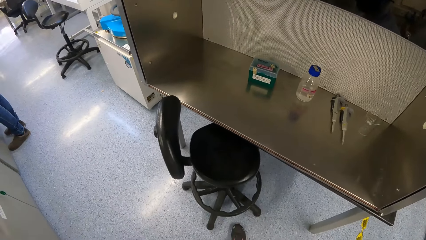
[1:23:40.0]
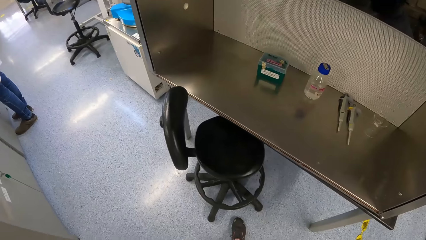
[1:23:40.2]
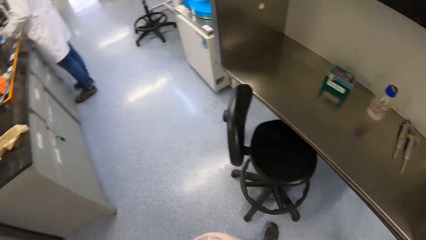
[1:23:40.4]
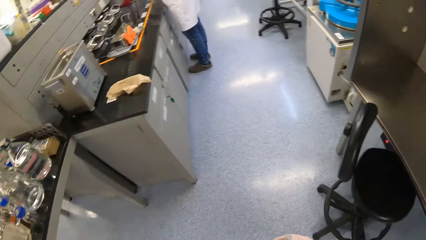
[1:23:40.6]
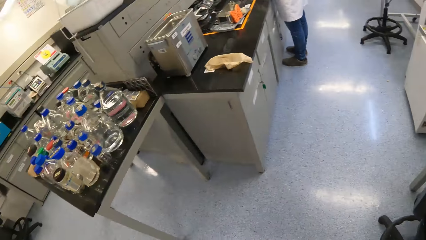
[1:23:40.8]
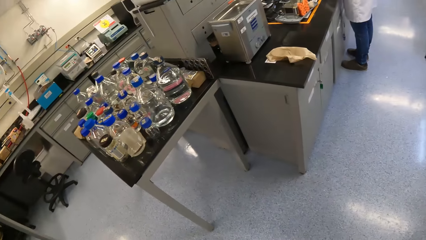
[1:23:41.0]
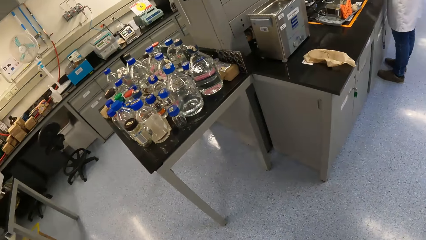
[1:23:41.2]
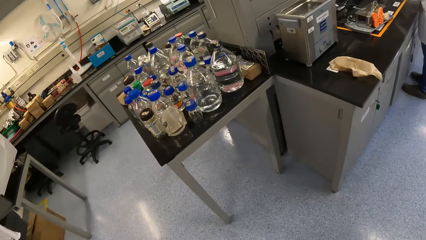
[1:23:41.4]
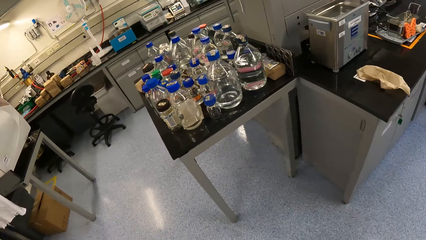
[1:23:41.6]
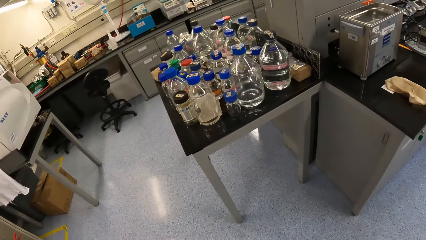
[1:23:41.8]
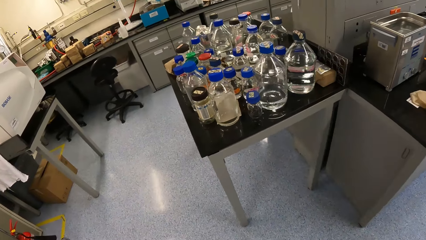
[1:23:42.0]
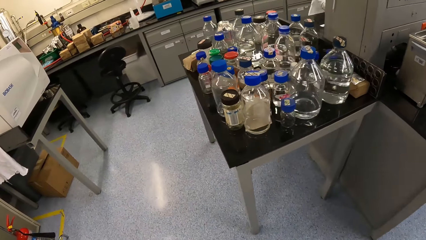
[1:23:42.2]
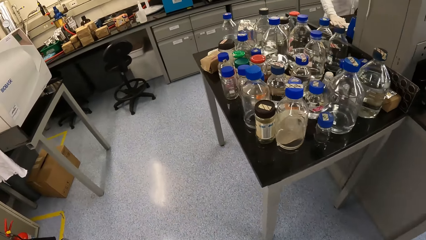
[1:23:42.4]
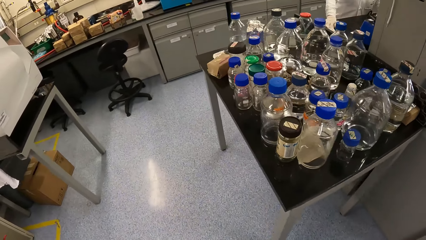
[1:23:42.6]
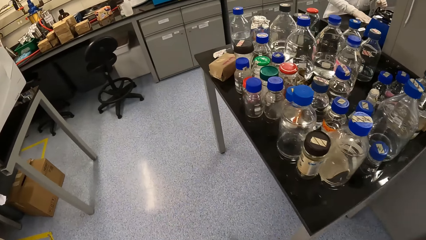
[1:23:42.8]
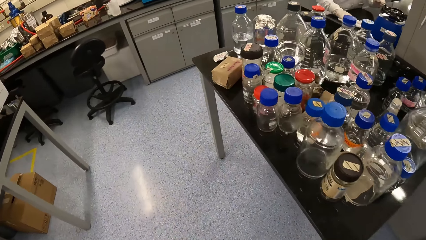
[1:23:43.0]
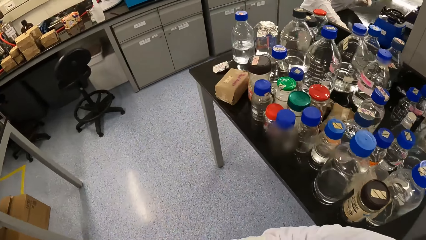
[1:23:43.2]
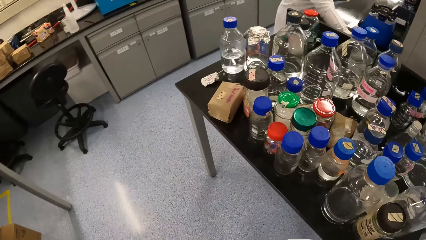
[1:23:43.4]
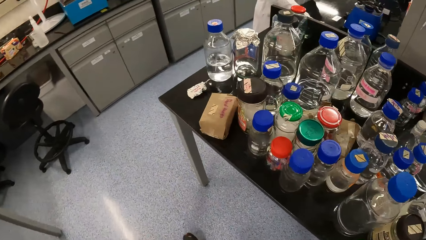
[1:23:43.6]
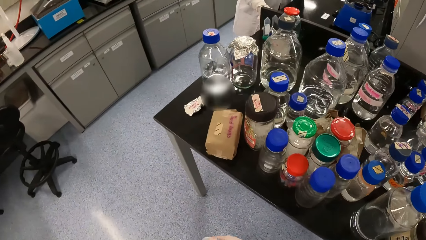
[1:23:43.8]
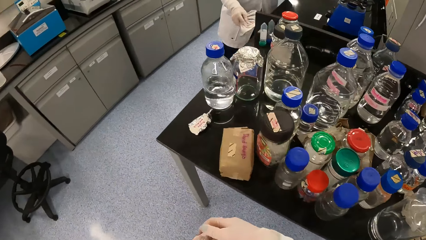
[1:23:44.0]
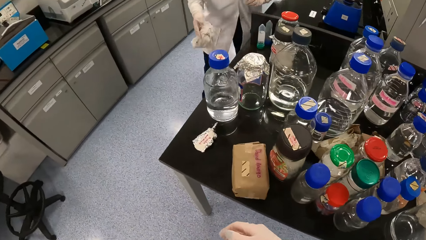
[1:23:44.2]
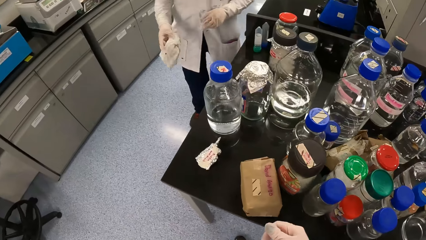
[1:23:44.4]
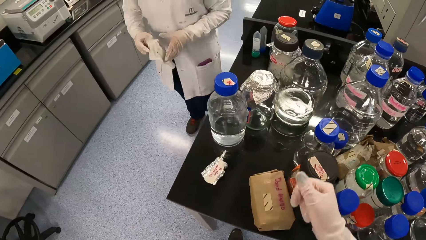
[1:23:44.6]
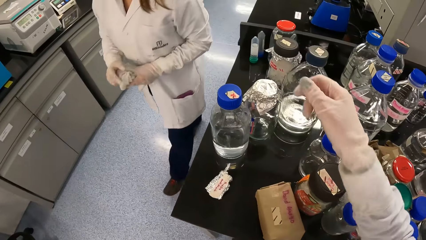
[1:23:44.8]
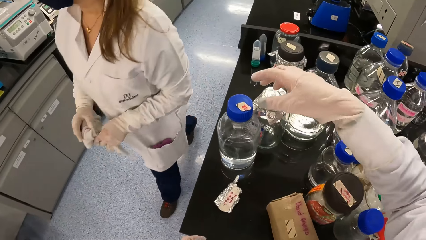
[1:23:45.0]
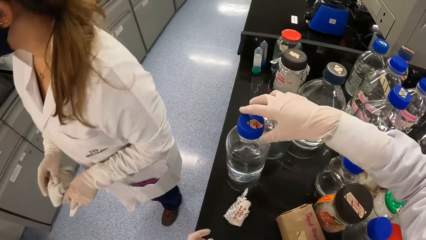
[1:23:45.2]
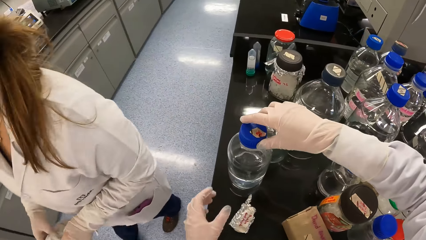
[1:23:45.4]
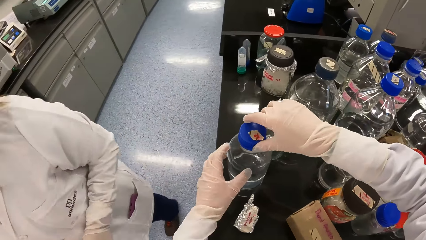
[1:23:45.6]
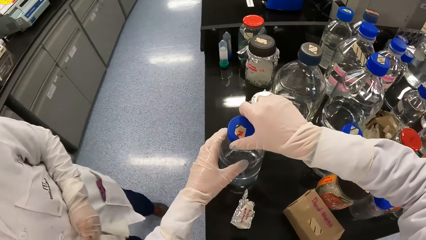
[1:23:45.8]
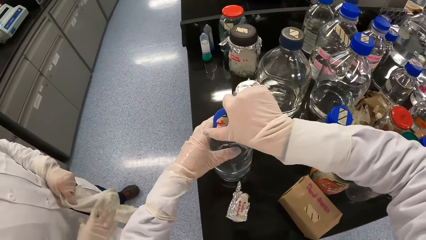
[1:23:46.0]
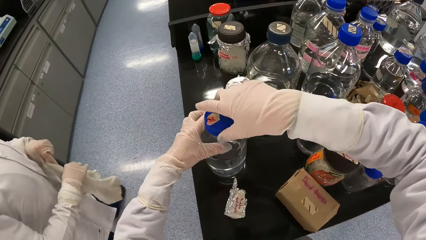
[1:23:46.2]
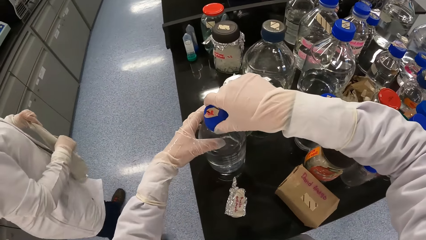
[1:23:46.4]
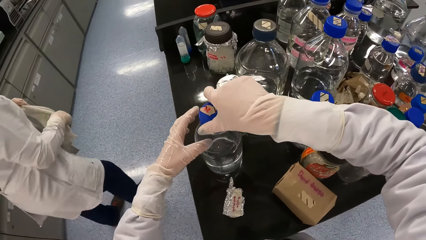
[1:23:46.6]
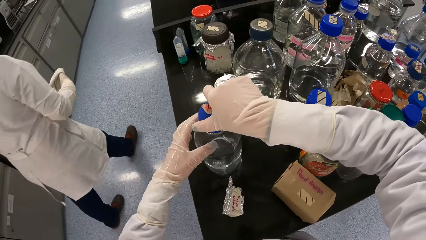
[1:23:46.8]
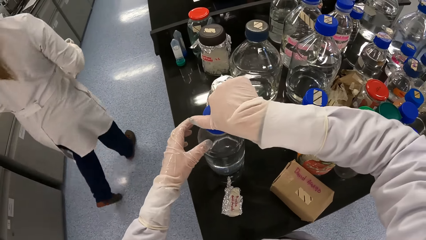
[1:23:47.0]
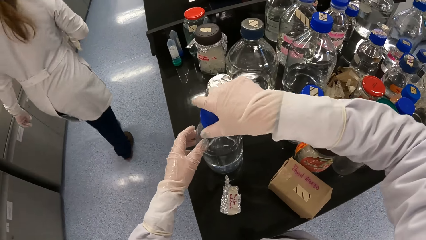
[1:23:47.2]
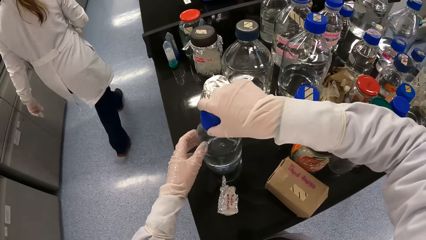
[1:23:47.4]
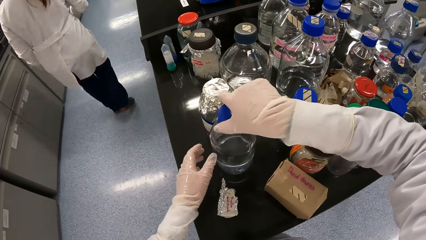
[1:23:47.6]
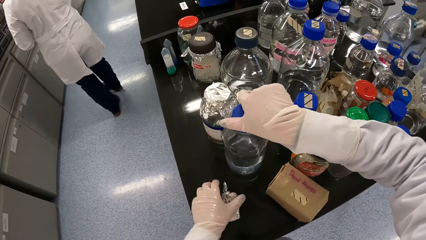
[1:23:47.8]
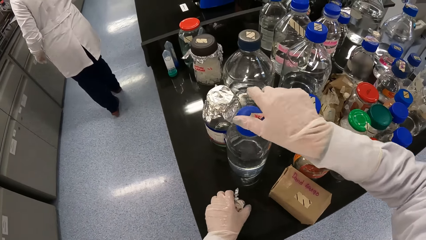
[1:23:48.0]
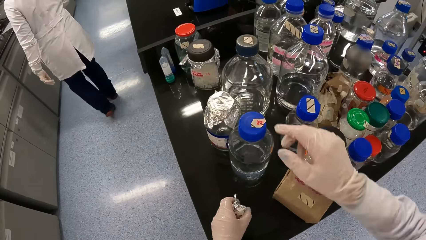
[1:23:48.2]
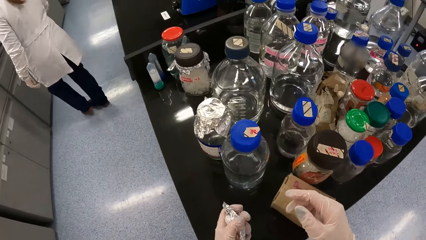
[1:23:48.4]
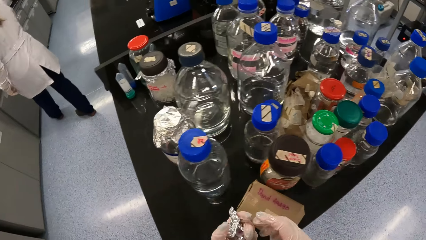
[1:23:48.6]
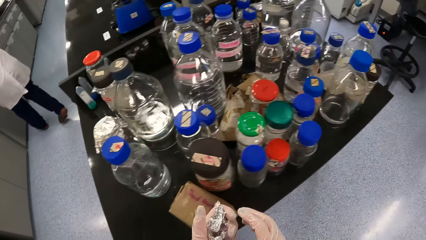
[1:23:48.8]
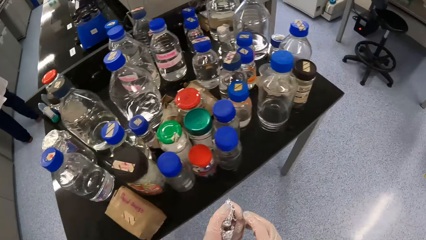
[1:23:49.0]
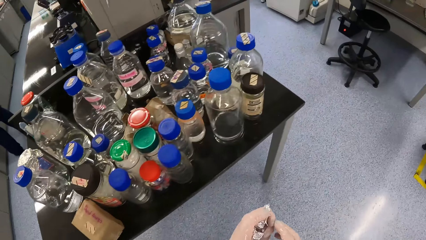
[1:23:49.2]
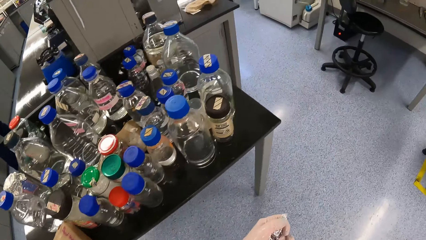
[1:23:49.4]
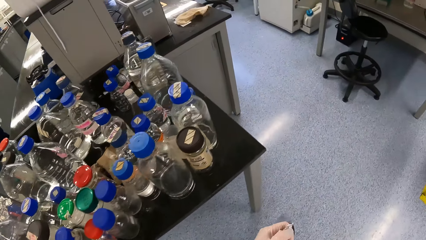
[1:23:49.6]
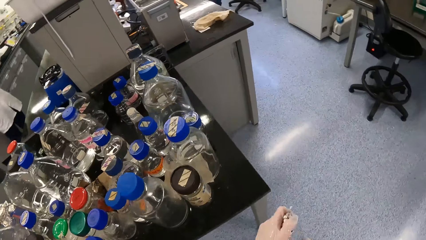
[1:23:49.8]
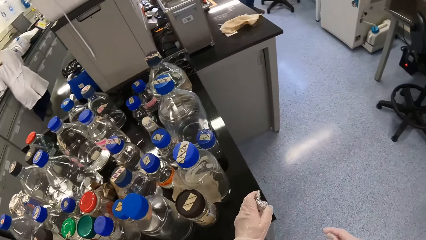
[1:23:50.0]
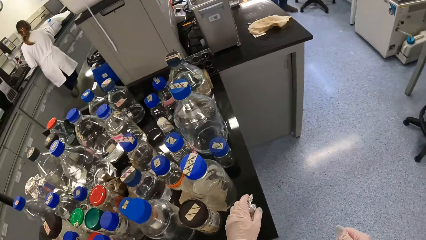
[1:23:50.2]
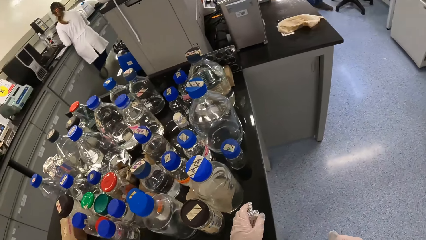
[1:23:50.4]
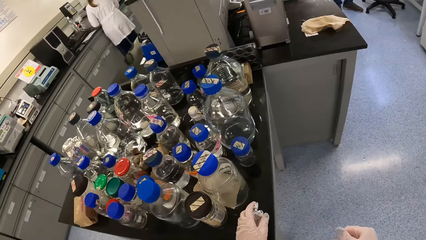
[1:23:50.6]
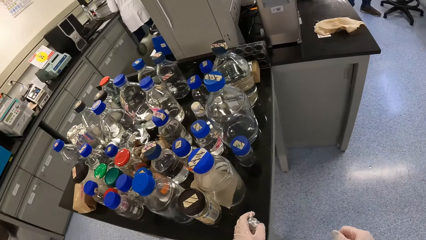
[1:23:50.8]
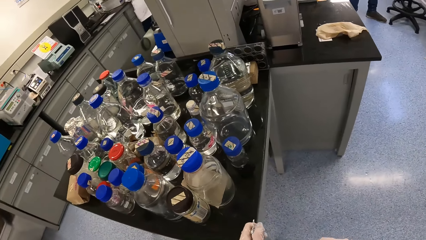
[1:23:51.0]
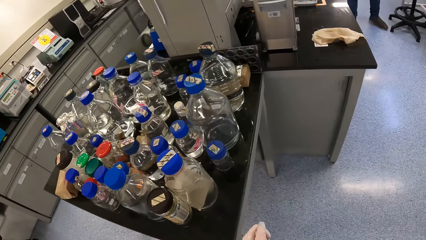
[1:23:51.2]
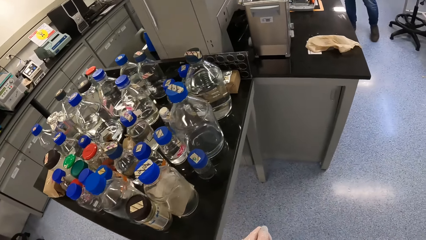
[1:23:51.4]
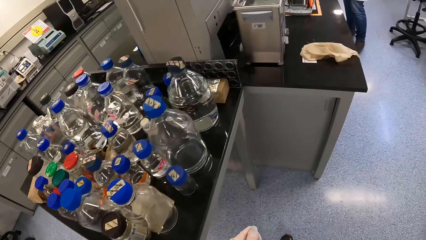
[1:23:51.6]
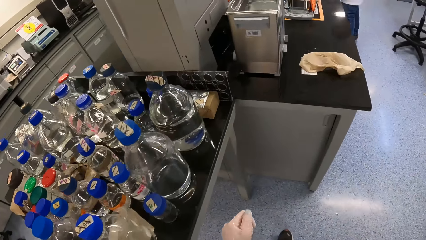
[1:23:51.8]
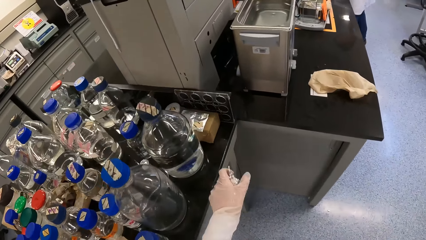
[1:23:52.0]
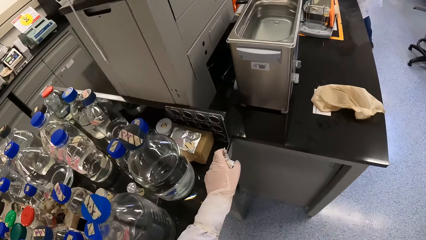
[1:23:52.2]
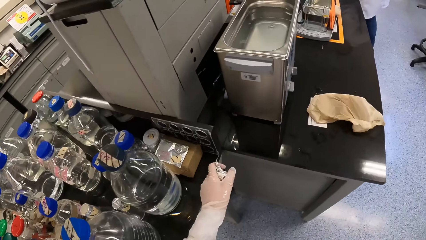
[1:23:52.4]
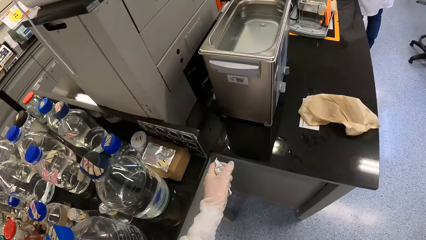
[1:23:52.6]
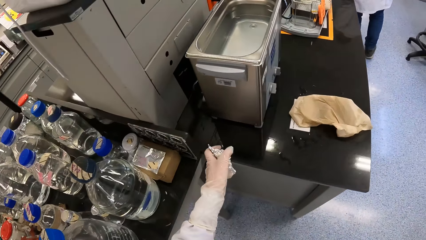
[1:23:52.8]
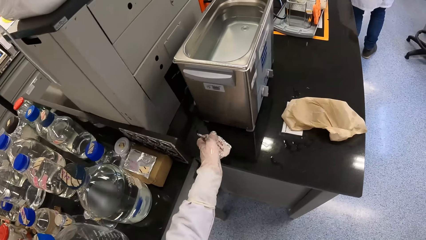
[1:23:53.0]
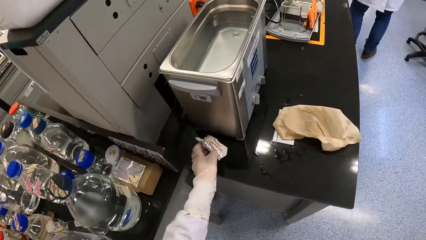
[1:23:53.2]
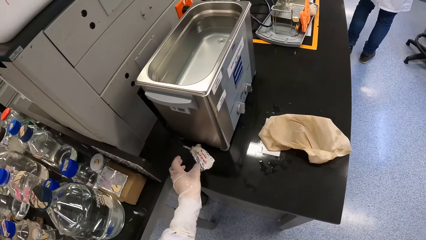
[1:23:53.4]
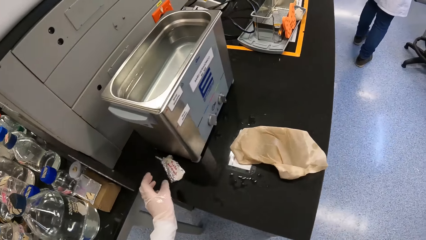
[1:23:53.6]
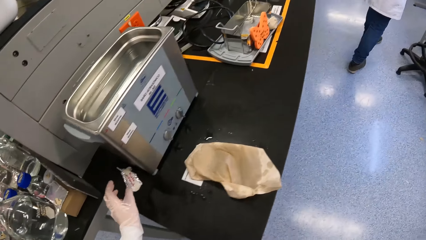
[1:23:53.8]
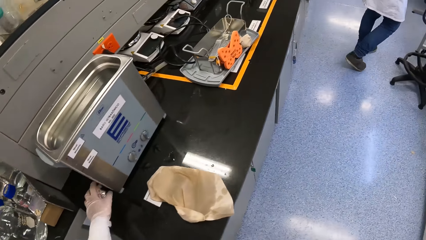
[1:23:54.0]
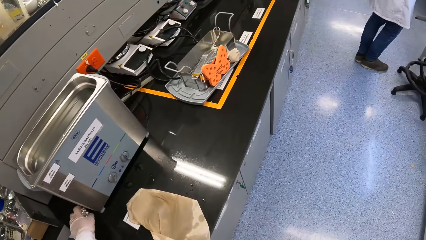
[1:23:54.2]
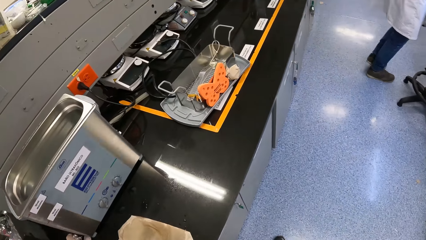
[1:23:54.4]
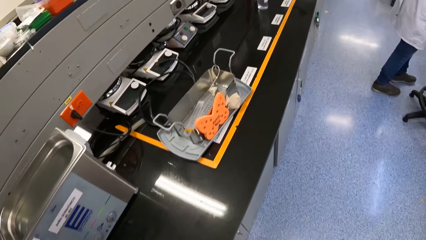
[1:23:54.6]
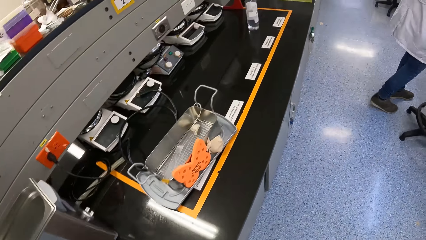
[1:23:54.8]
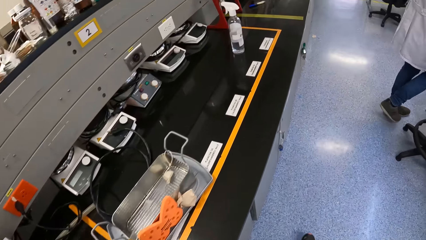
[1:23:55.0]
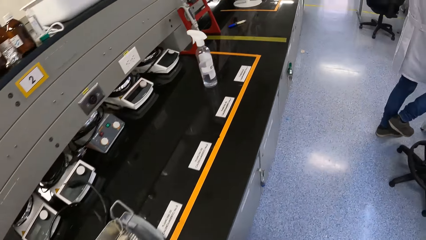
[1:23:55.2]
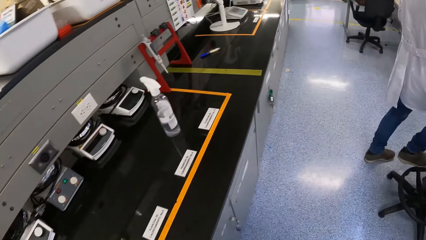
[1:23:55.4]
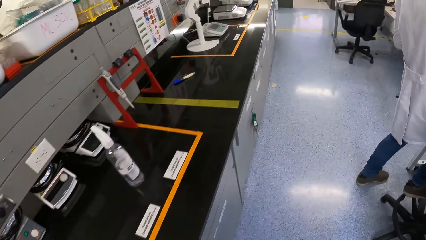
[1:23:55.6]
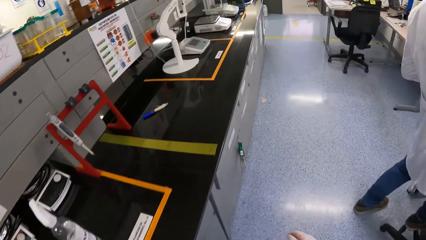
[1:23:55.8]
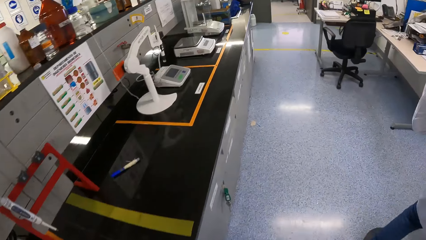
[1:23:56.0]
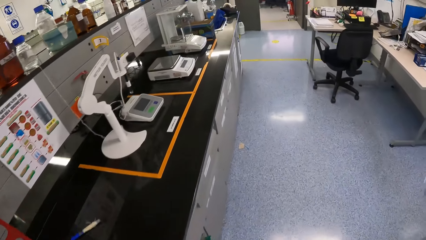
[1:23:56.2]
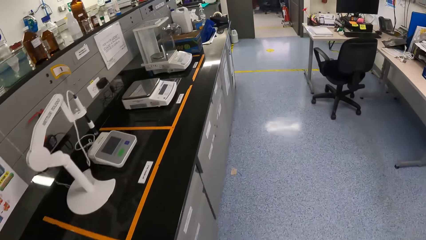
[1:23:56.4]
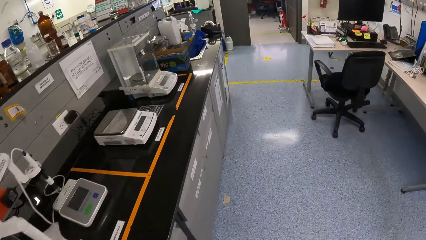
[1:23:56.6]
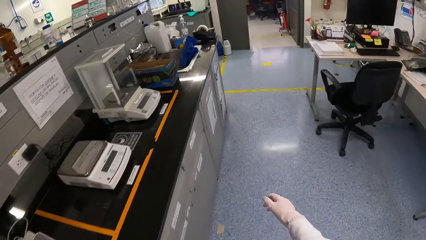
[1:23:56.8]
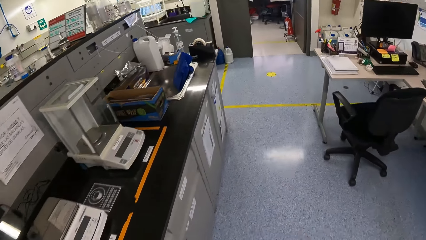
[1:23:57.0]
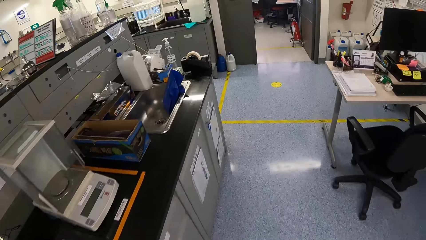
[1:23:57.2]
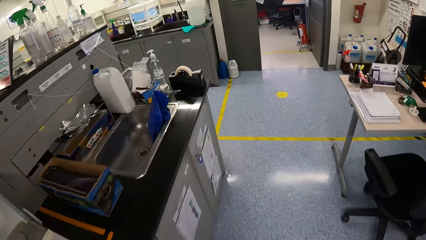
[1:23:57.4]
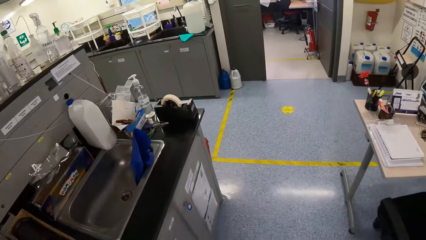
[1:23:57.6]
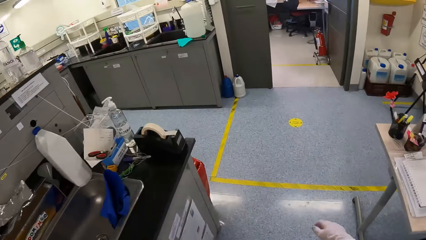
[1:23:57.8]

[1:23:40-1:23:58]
The camera wearer walks towards the table. A woman cleans a table with a rag in her right hand. The camera wearer adjusts a sample bottle on the table with his hands. He picks the foil paper on the table with his left hand. He walks around. He drops the foil paper on the table with his left hand. He moves towards a group of people.
